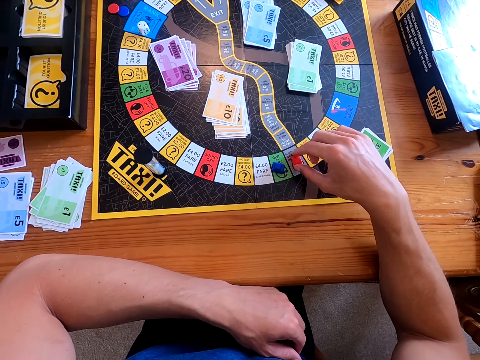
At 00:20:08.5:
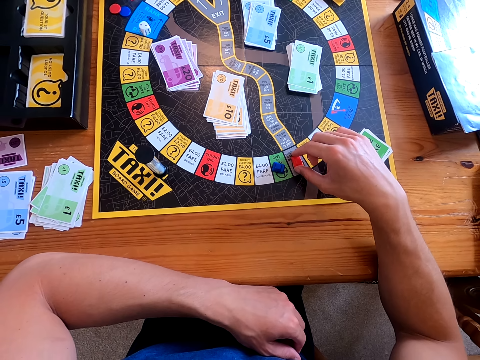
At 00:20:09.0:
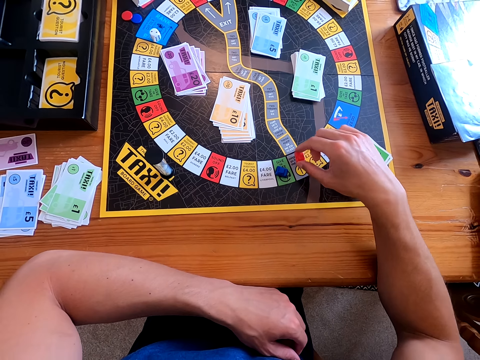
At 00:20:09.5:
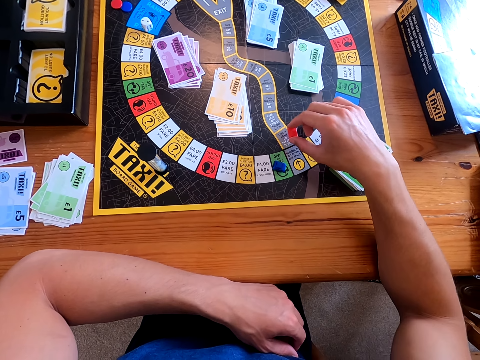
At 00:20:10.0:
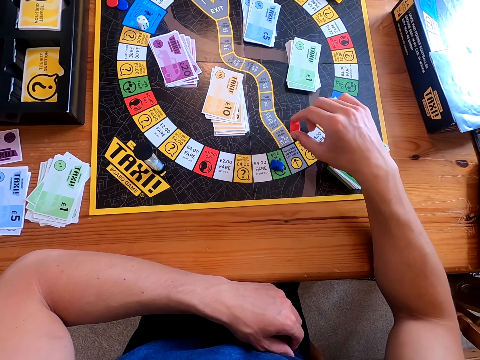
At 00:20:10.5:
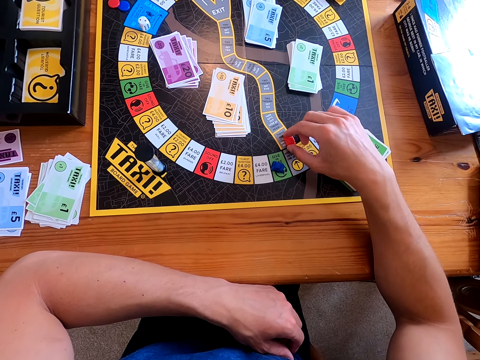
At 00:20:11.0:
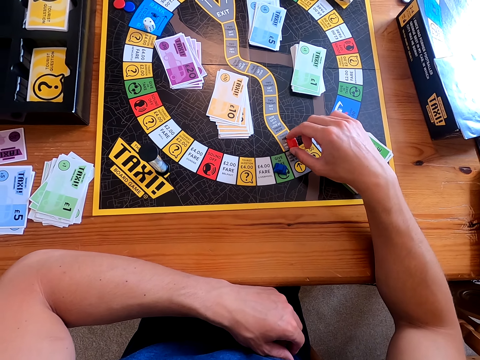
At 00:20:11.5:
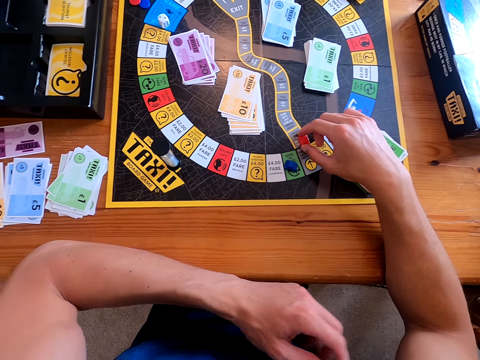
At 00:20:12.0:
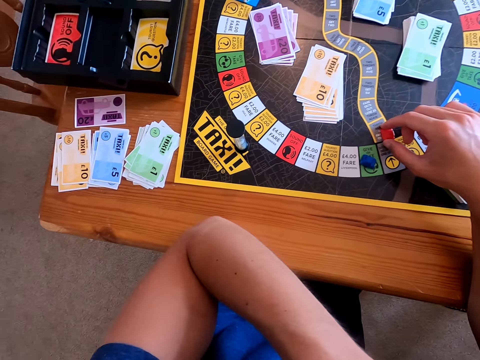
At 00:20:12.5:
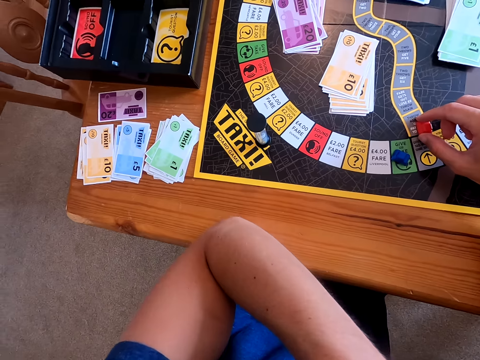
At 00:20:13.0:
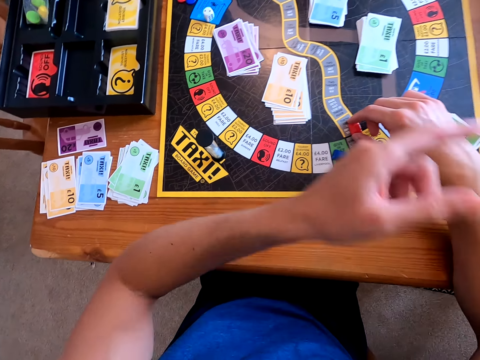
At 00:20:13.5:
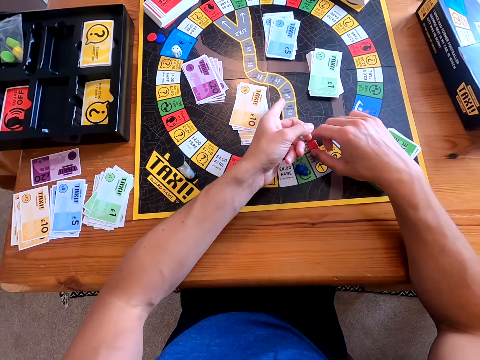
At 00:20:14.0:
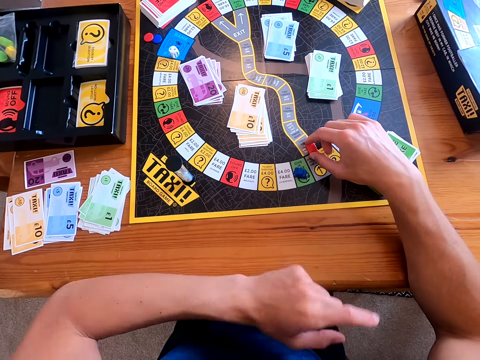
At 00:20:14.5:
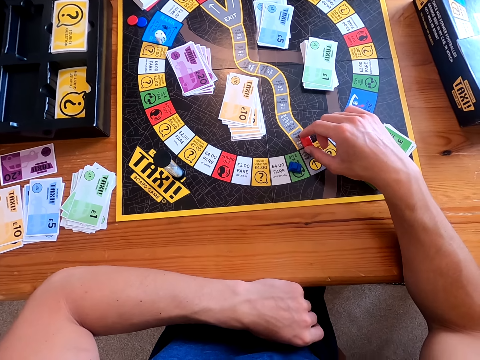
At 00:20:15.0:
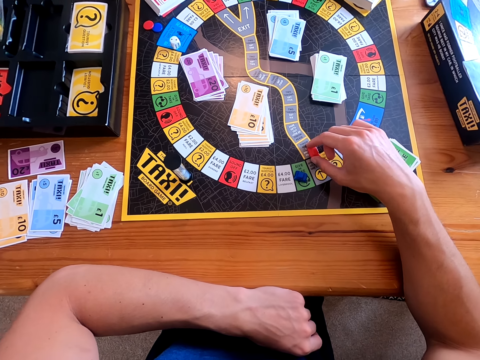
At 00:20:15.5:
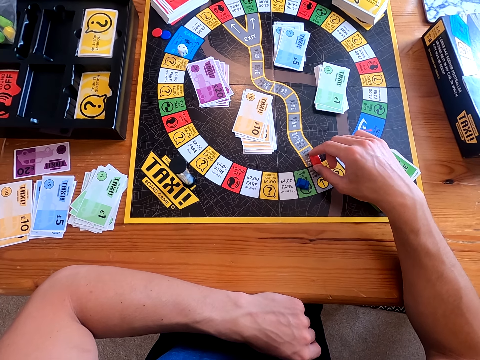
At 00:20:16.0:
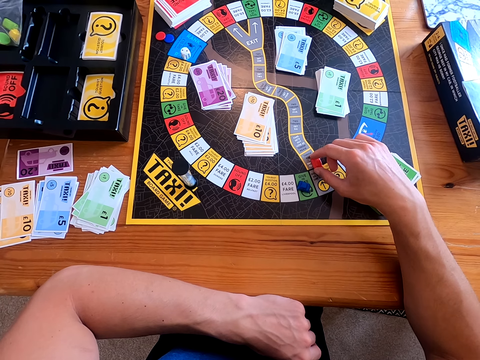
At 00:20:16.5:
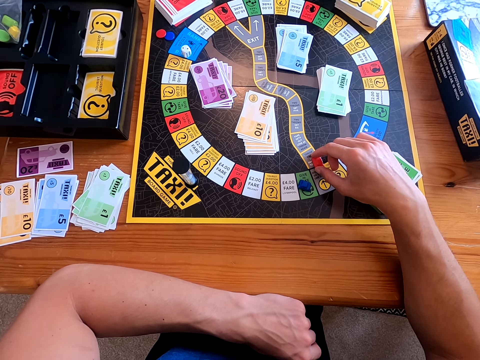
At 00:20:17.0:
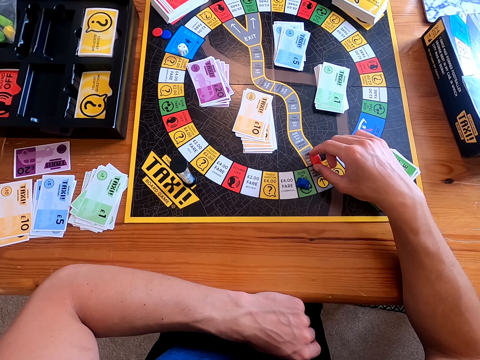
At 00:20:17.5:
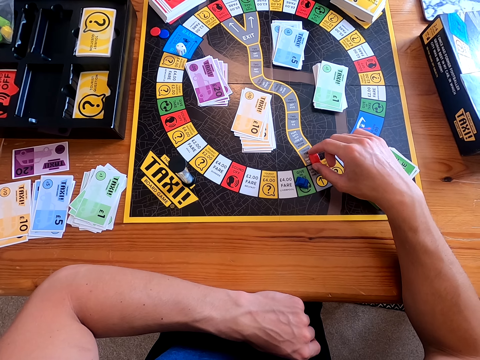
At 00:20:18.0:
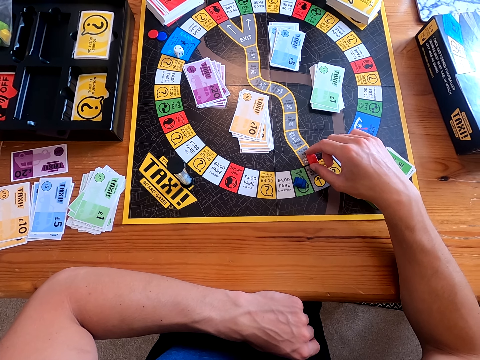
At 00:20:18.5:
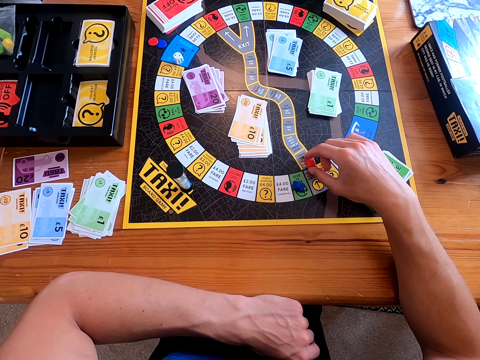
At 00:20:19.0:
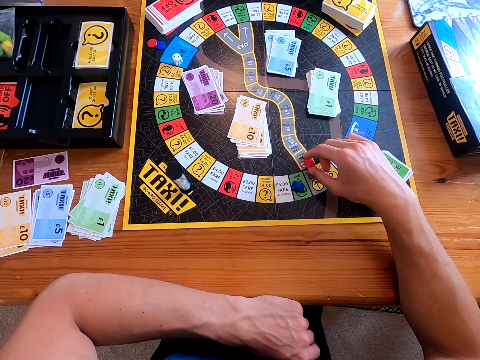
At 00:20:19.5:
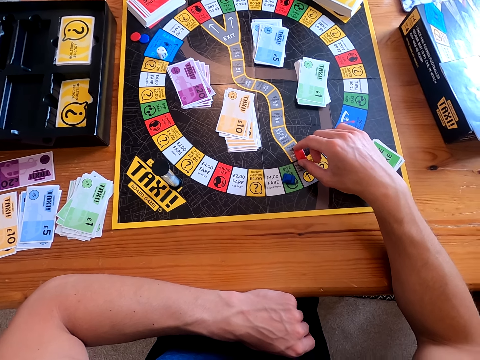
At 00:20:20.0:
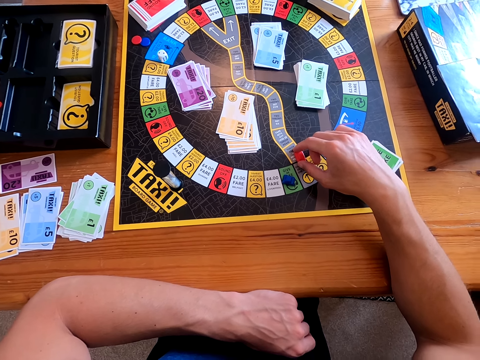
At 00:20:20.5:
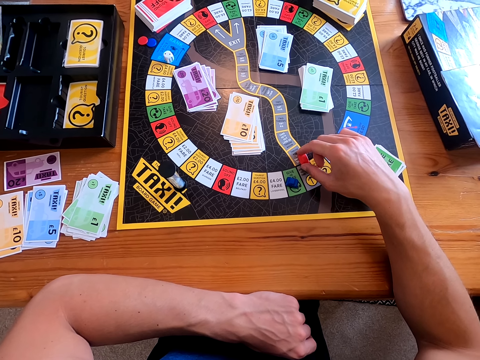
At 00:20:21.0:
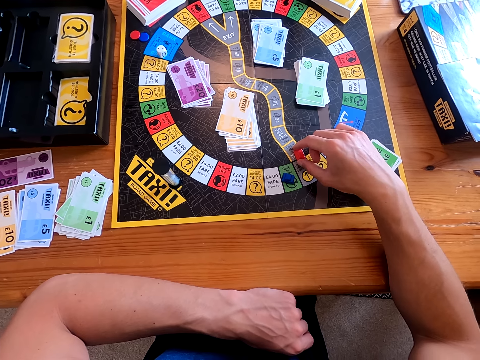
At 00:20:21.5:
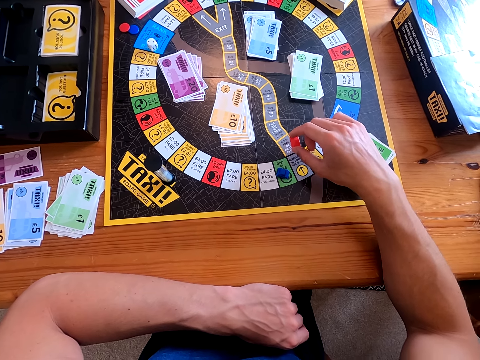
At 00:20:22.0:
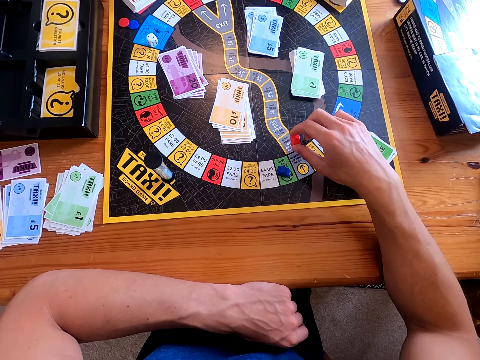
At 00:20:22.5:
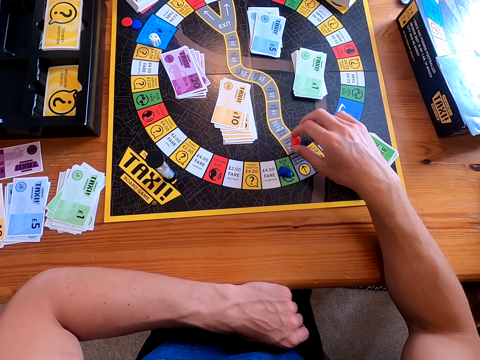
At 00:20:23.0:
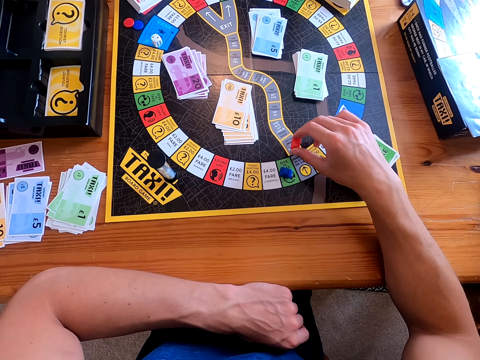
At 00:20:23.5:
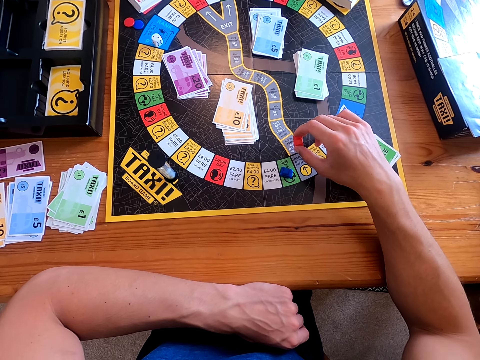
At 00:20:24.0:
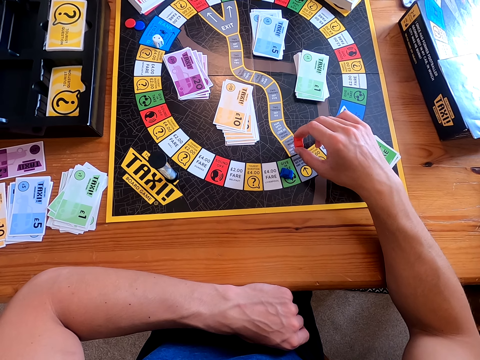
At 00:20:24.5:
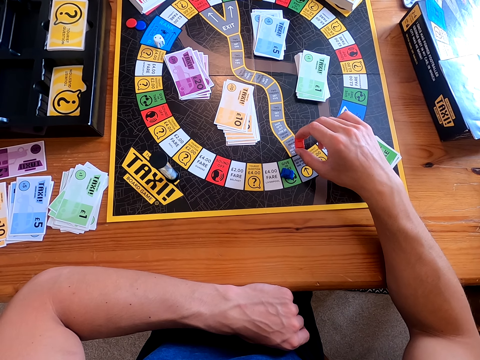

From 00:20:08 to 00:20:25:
The woman talks to the camera wearer. The camera wearer talks to the woman. The woman talks to the camera wearer, points on the board, and talks to the camera wearer. The camera wearer talks to the woman. The woman talks to the camera wearer.

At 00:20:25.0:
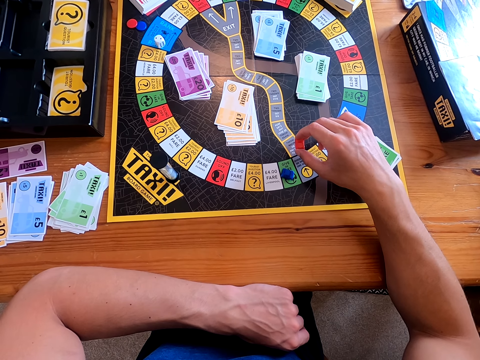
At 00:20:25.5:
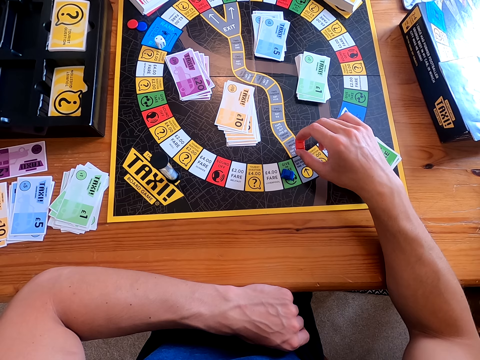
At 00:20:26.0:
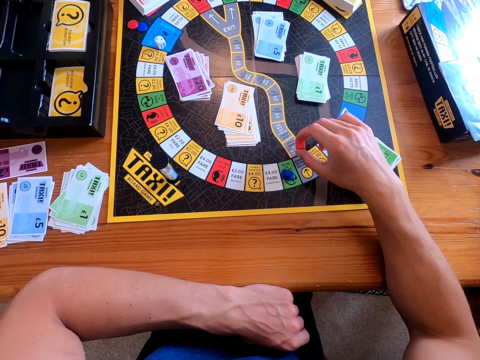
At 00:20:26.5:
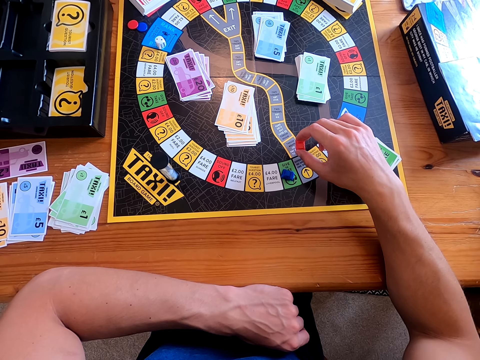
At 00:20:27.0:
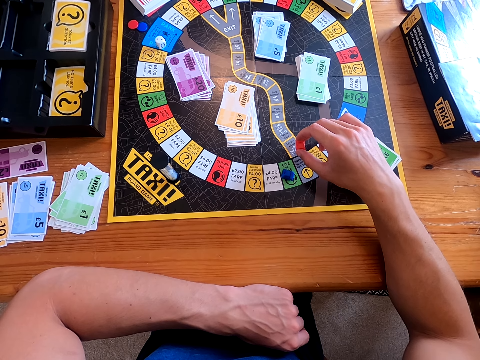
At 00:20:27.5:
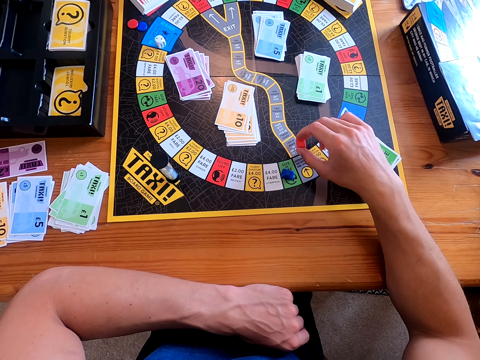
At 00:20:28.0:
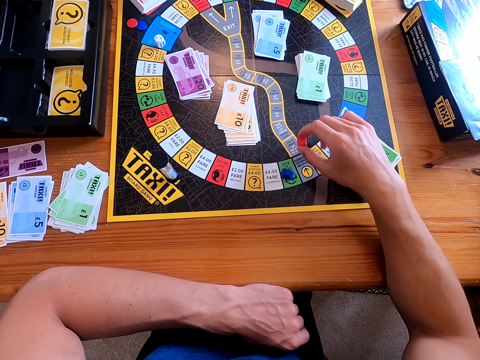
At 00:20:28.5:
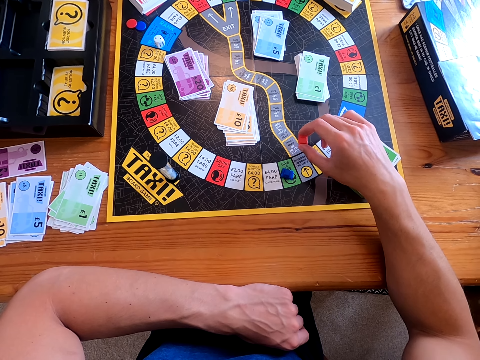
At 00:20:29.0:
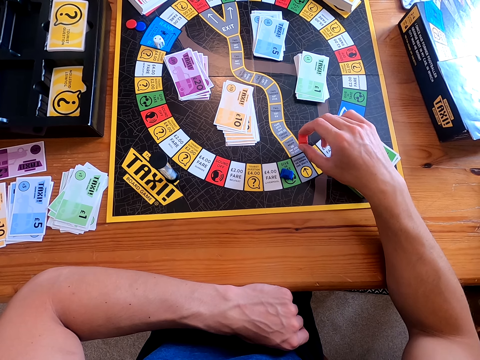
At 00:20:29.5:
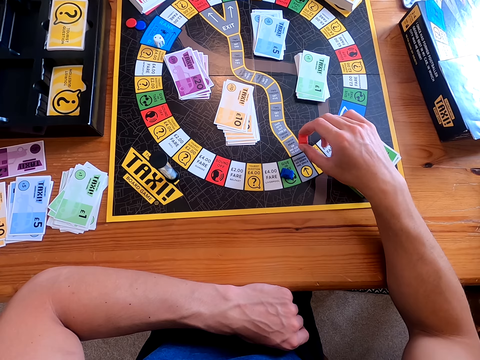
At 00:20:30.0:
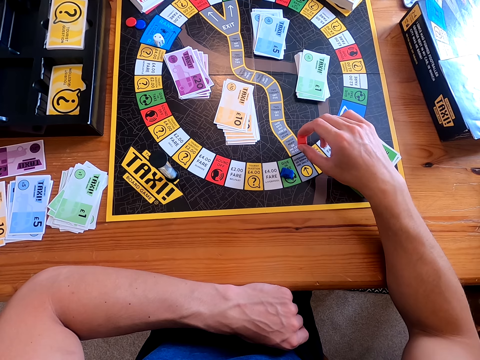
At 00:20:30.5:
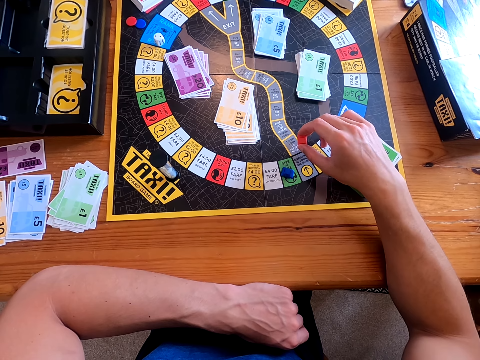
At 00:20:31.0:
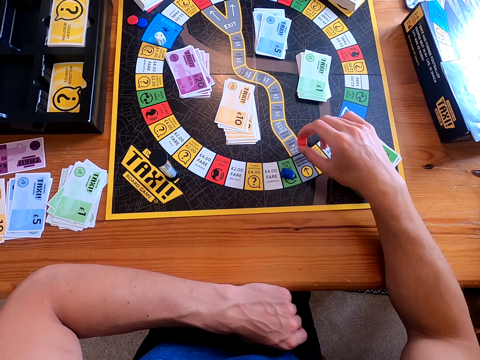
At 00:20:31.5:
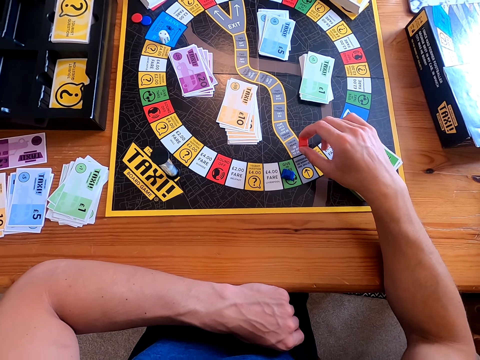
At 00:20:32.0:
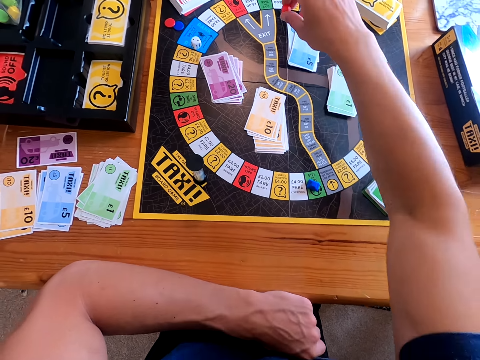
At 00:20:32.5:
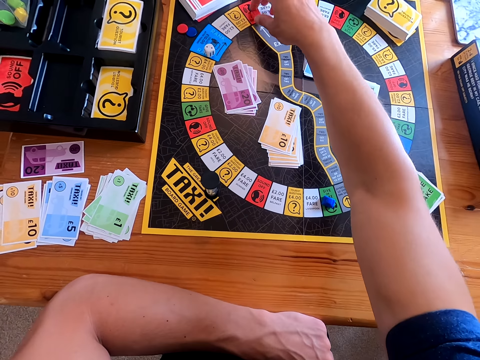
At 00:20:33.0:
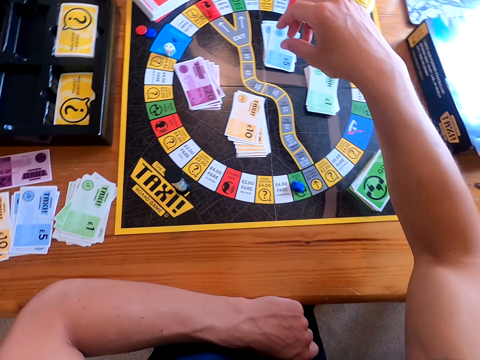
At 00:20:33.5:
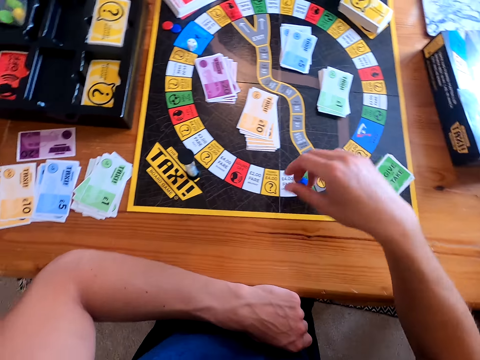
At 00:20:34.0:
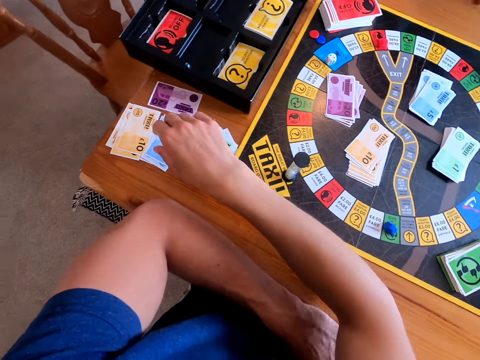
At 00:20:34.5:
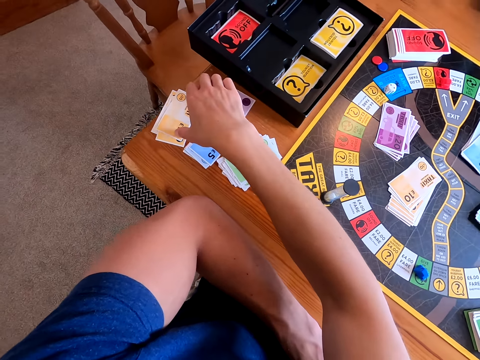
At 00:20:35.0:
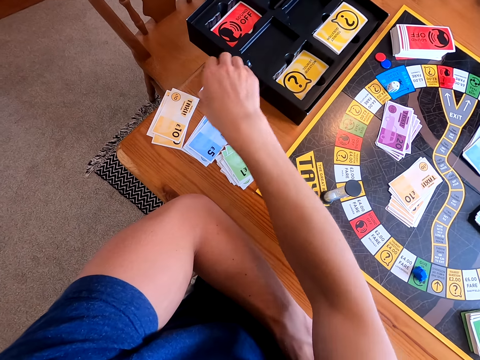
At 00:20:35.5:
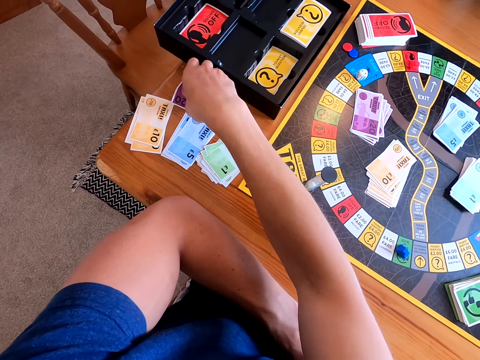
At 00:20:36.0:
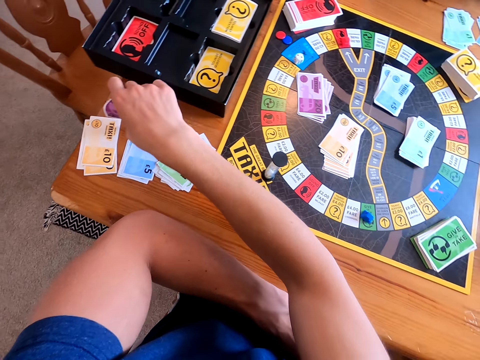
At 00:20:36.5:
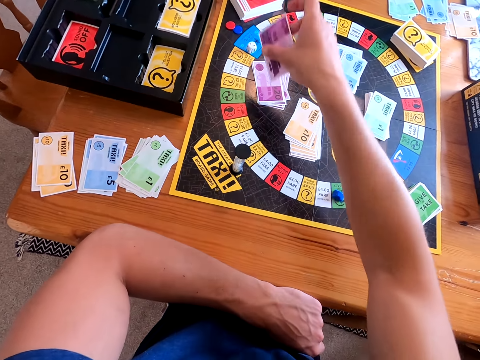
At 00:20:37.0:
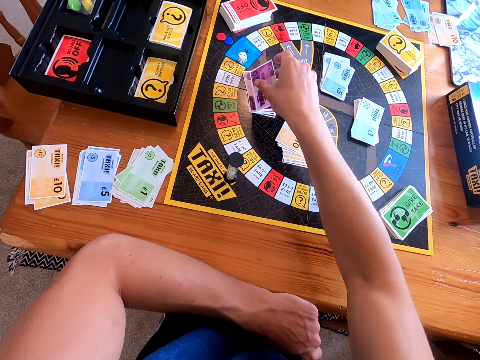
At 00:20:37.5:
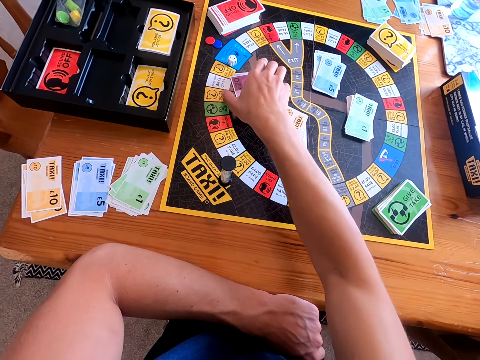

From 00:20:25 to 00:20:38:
The camera wearer talks to the woman. The woman taps the board with something and touches the orange cards on the table. The camera wearer picks a card from the table. The woman picks a purple card. The camera wearer places the card on the other cards. The woman places the purple card on the board.
